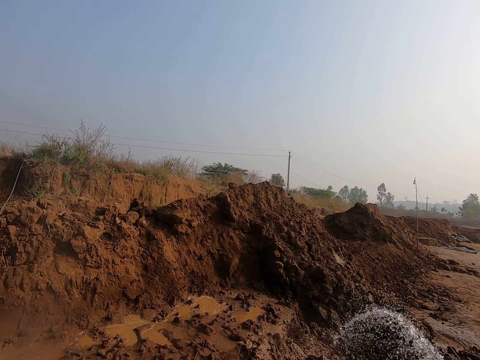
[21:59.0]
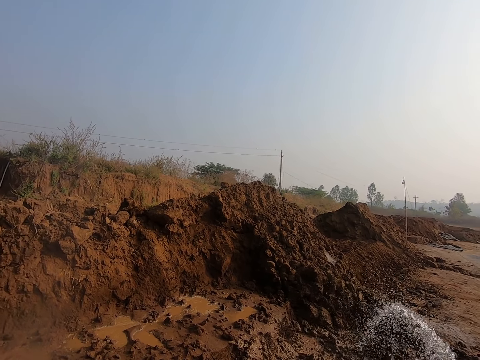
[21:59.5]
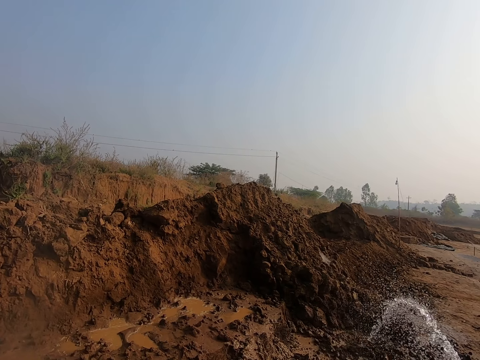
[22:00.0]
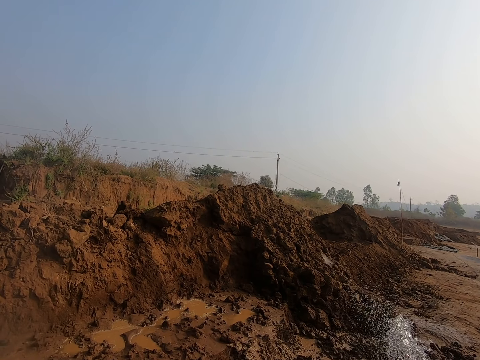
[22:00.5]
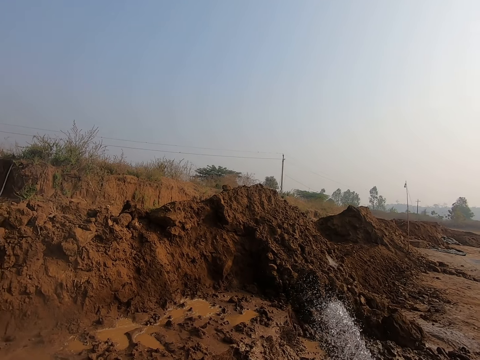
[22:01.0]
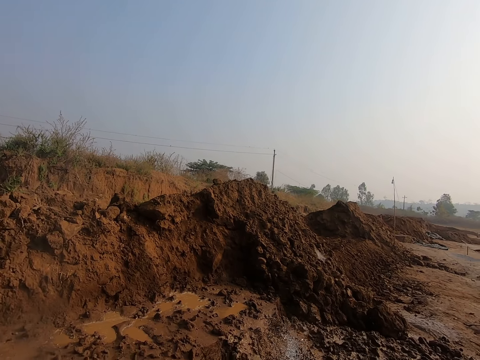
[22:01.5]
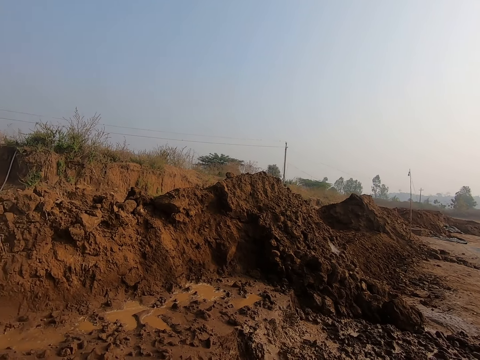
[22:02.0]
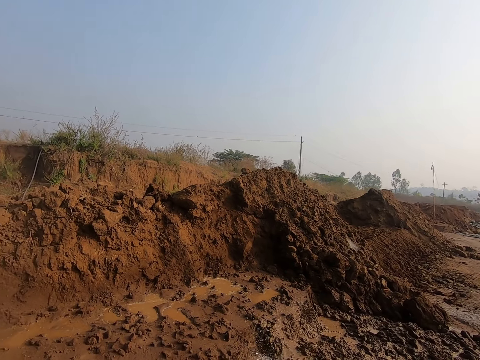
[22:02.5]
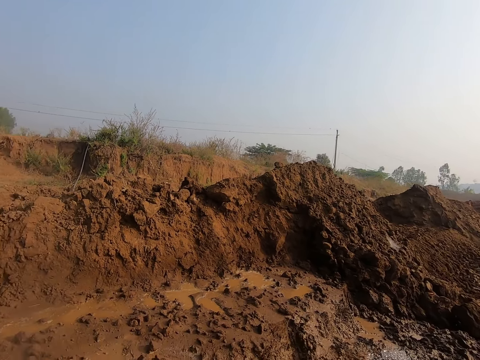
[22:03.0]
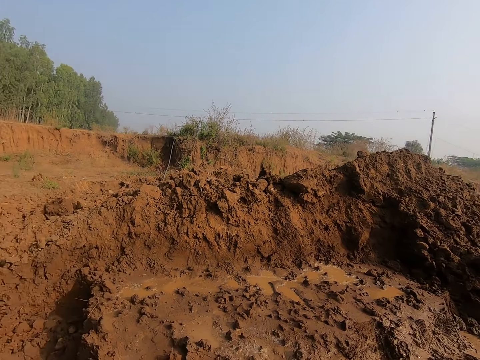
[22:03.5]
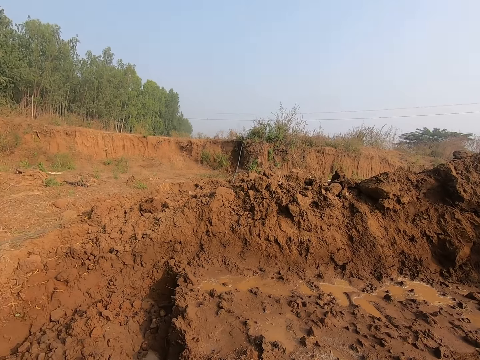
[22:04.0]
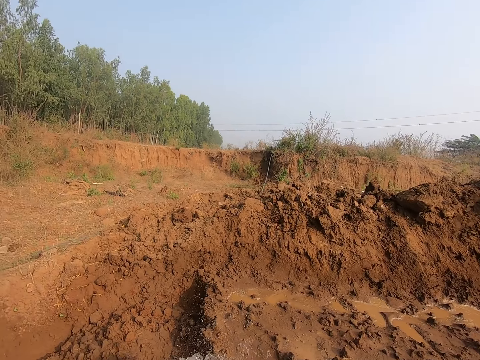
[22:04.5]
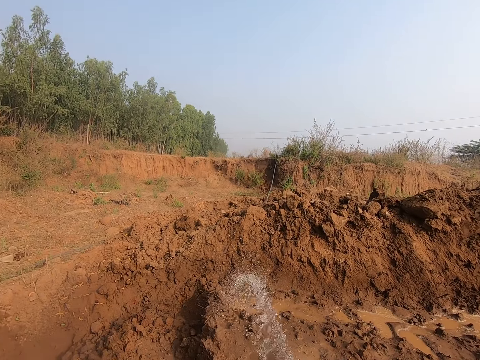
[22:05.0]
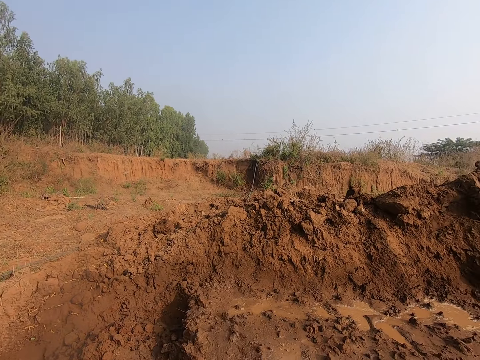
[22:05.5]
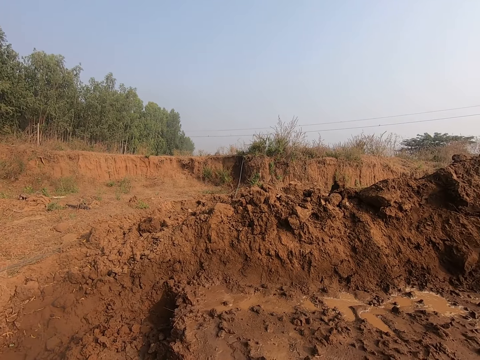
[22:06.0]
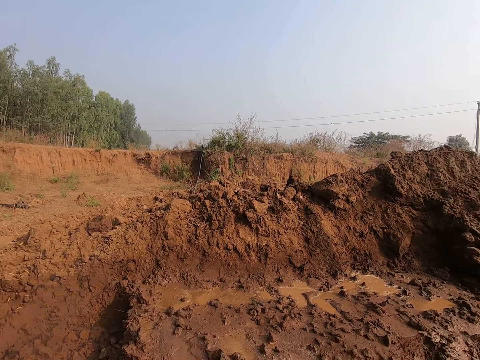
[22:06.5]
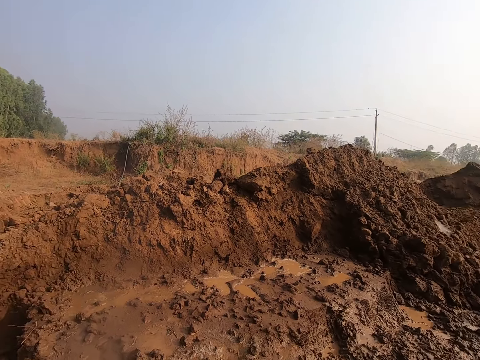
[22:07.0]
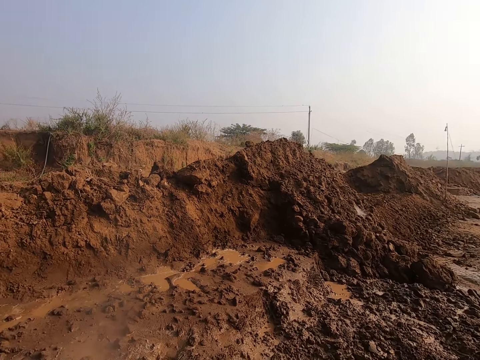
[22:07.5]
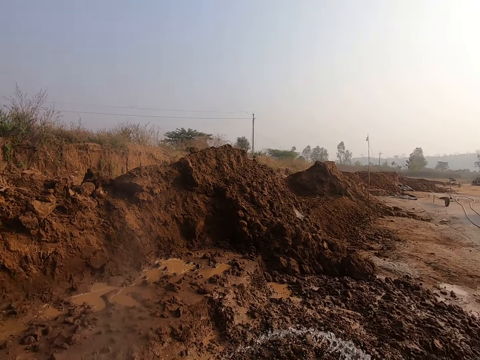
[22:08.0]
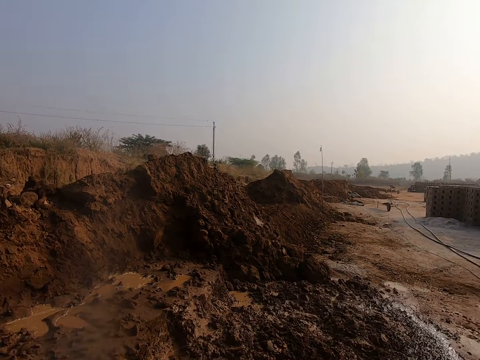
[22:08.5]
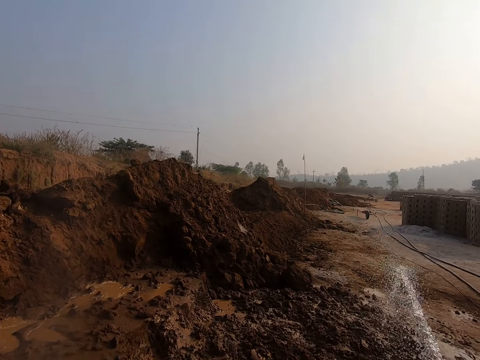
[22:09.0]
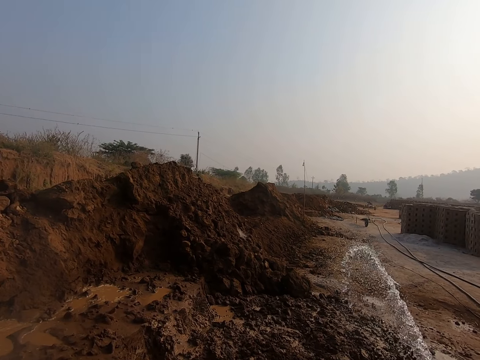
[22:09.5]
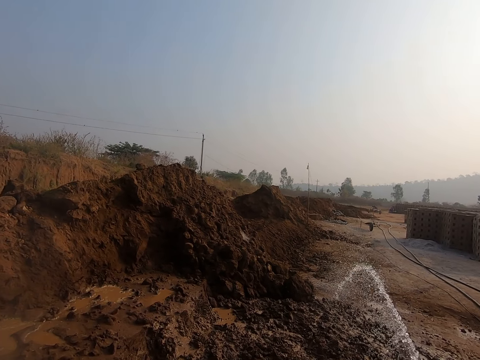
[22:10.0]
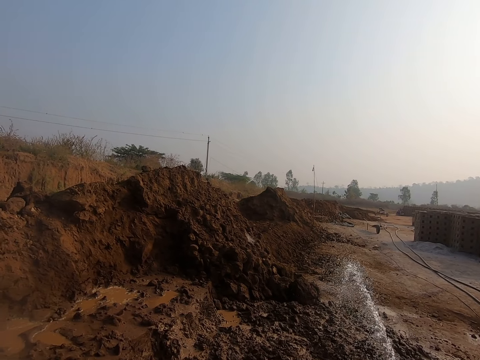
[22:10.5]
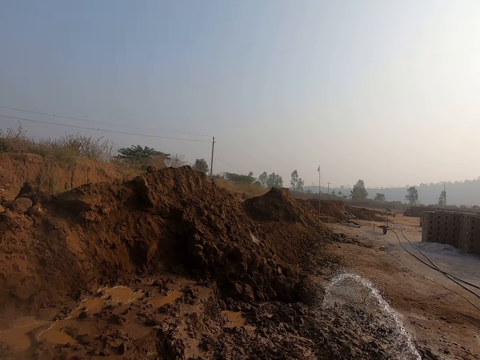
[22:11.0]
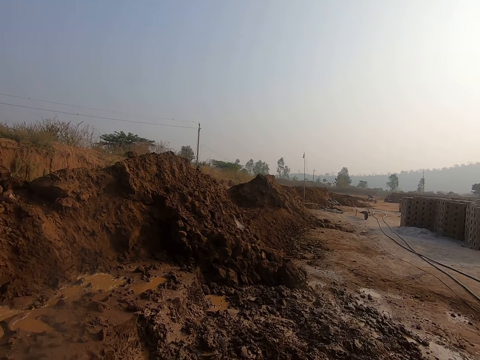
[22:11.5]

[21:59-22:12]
The camera wearer turns around.

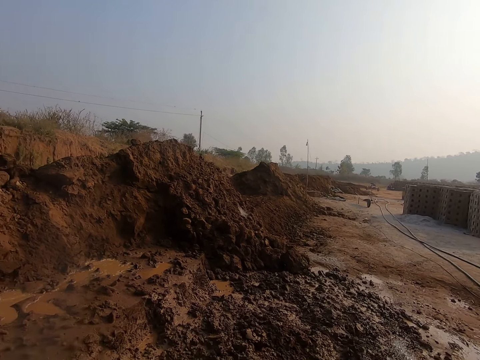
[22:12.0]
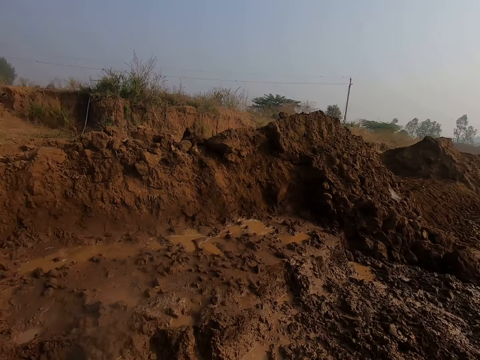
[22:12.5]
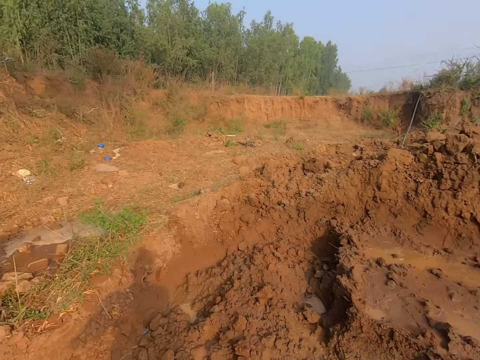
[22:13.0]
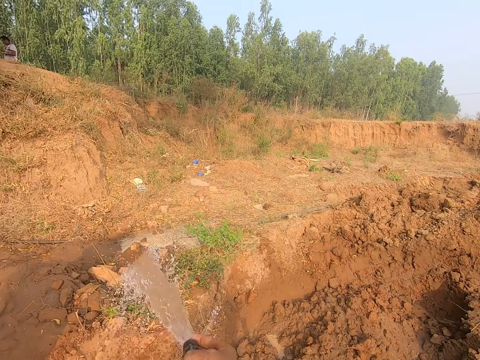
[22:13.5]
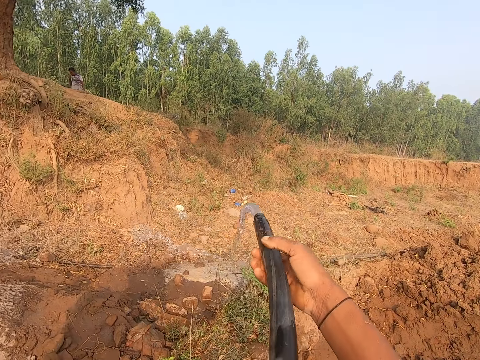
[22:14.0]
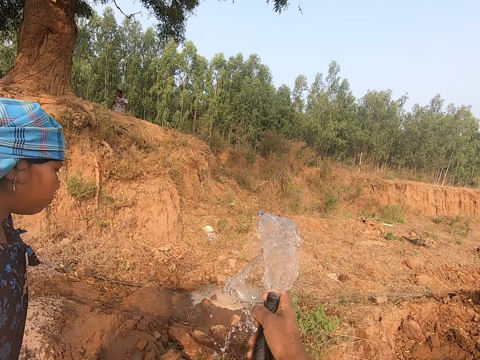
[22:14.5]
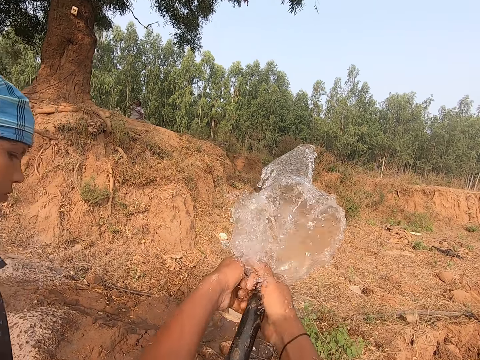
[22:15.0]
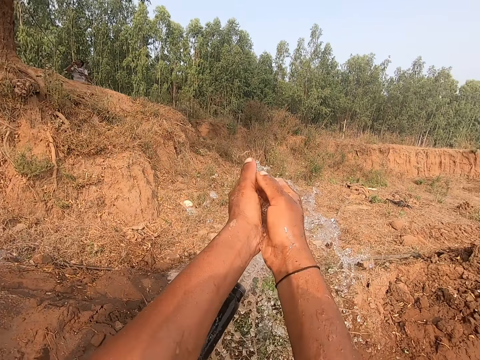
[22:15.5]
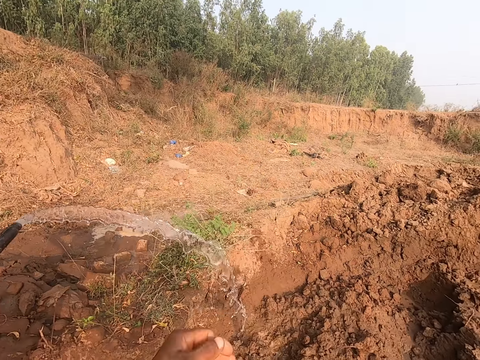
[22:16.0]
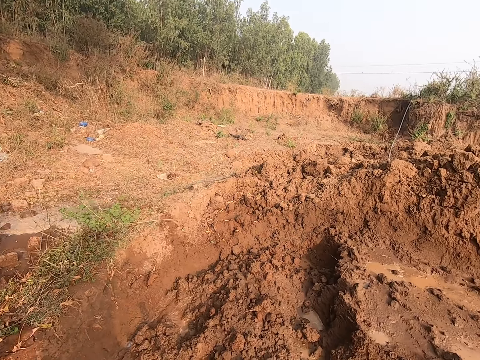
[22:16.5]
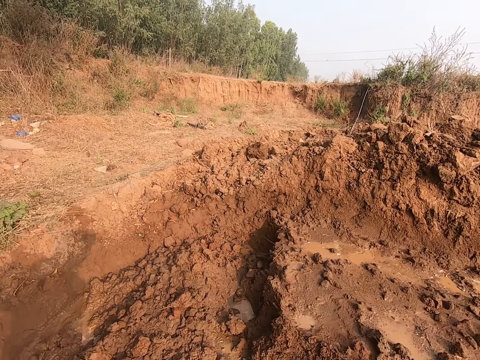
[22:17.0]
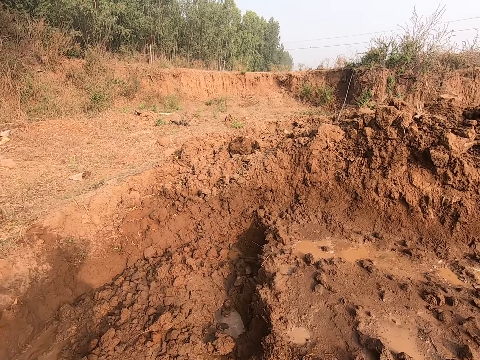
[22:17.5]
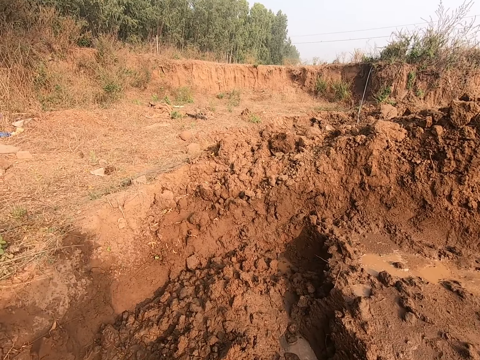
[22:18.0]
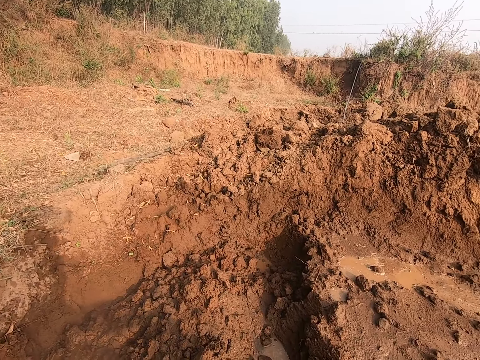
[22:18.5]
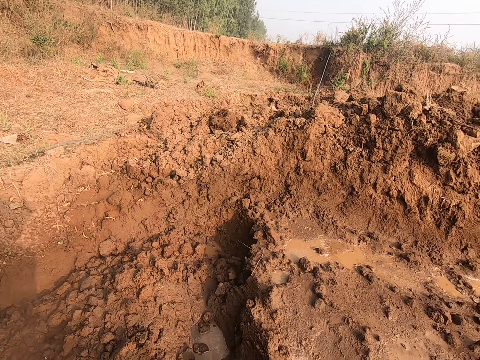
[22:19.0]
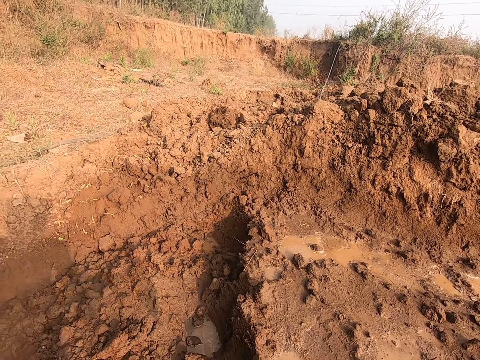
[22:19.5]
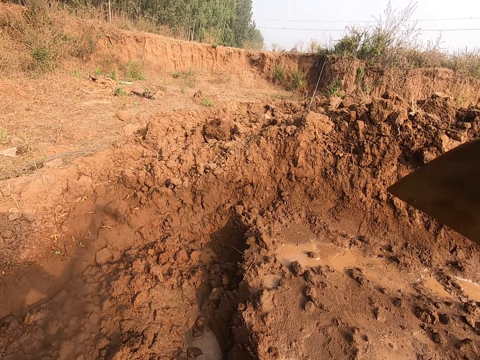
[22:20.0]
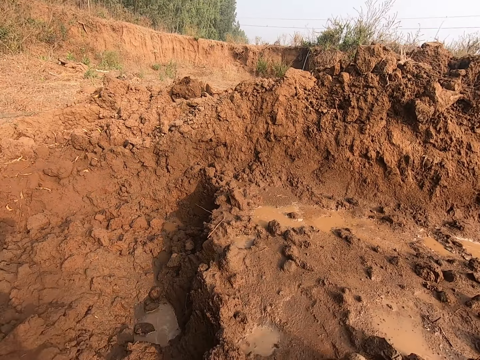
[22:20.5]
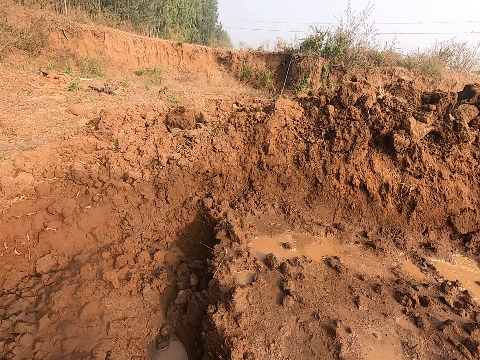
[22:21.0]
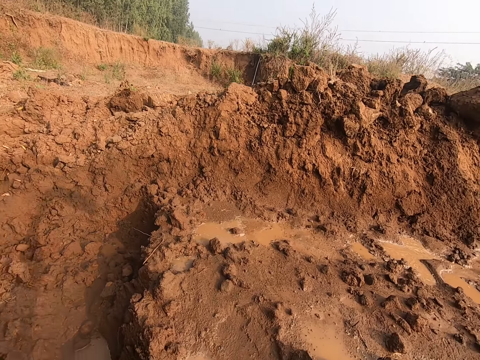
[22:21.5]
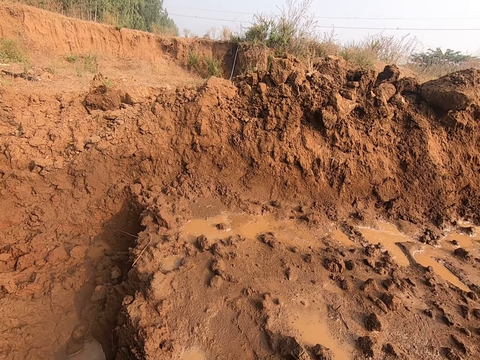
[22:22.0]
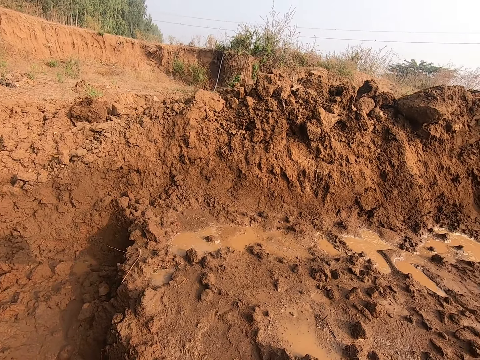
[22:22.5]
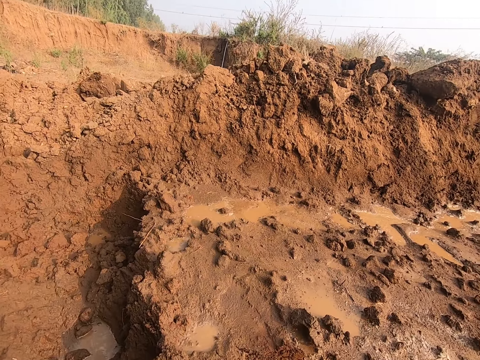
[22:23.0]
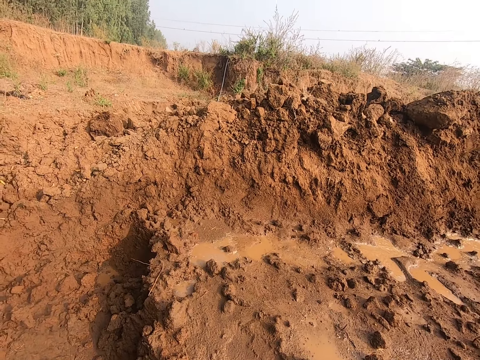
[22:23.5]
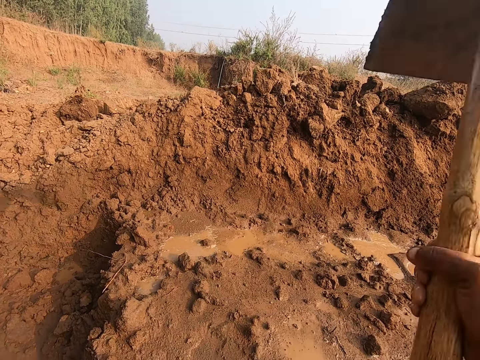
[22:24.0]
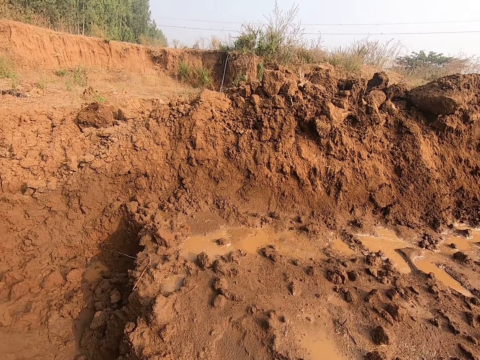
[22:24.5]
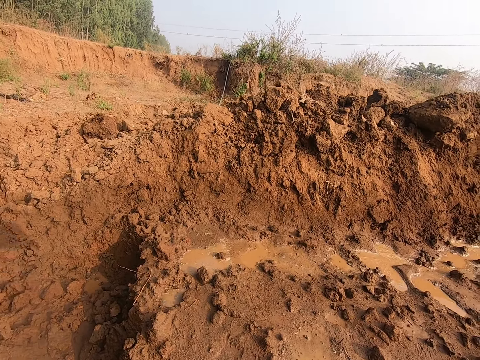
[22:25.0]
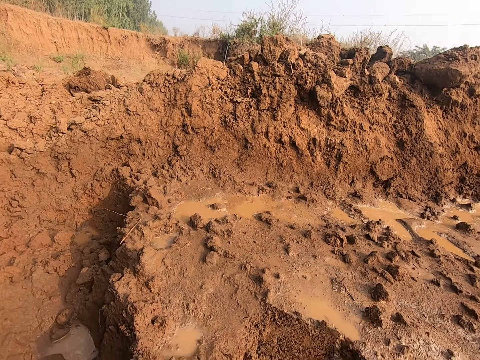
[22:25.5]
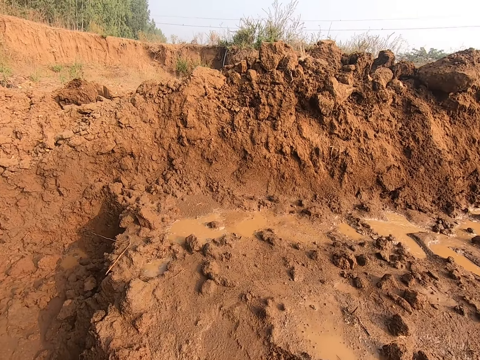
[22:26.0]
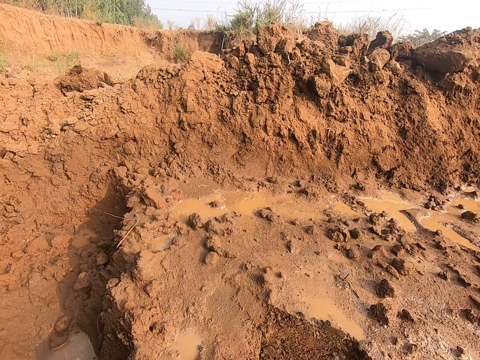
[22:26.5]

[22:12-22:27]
The camera wearer passes the water hose to the lady with his hands. He rinses his hands with water from the water hose. He moves around. He digs the heap of sand with the hoe in his hands.
